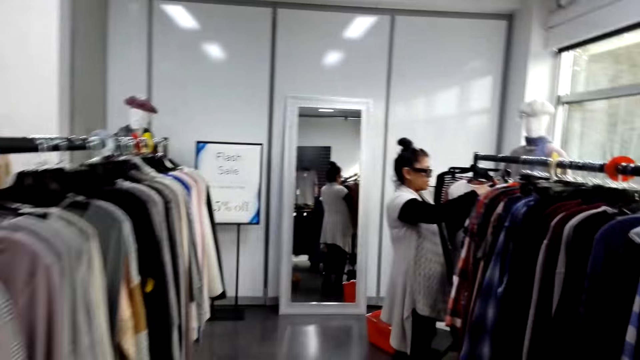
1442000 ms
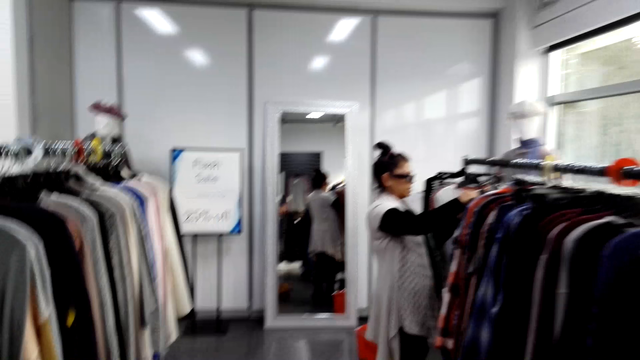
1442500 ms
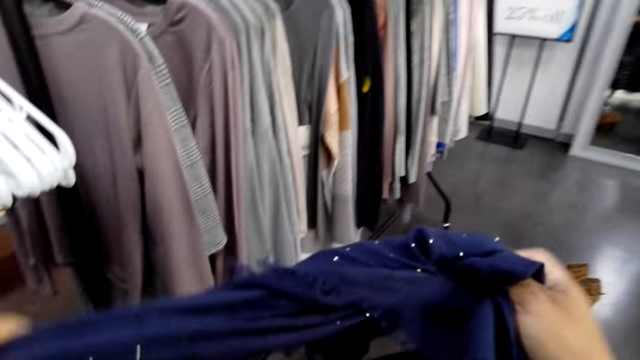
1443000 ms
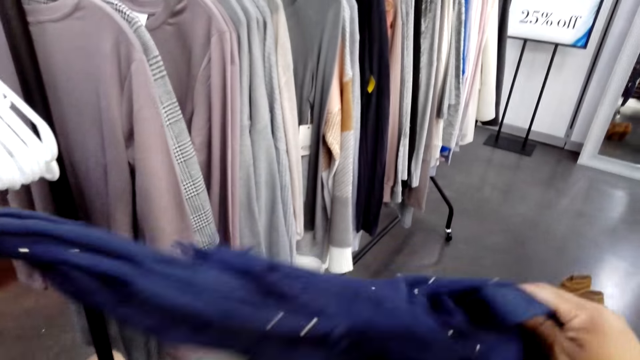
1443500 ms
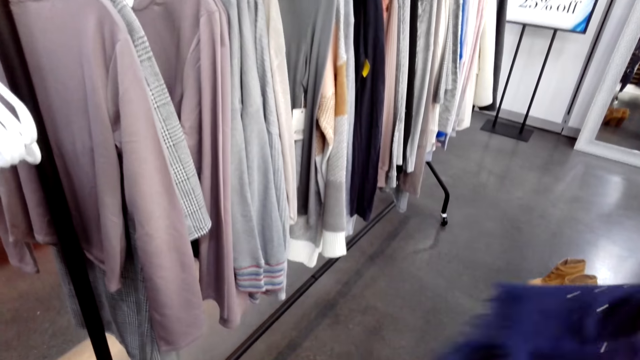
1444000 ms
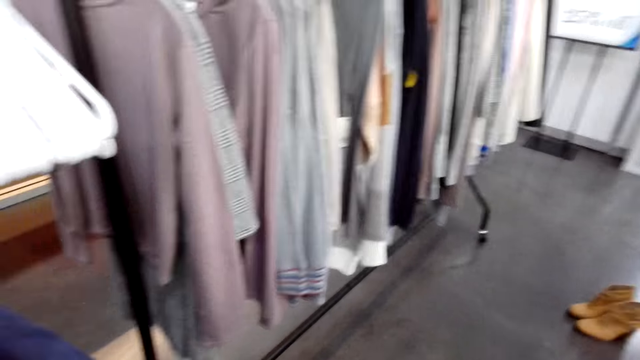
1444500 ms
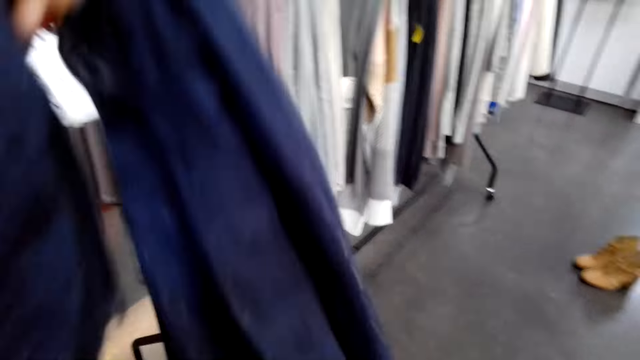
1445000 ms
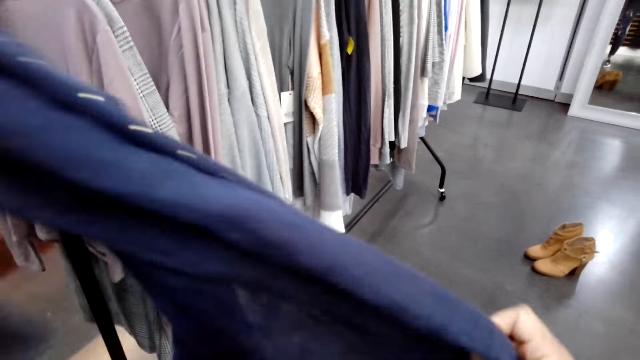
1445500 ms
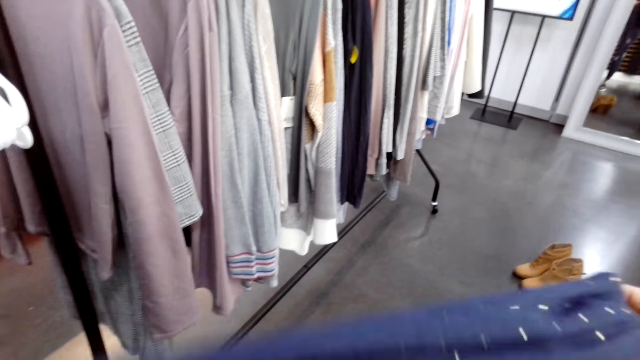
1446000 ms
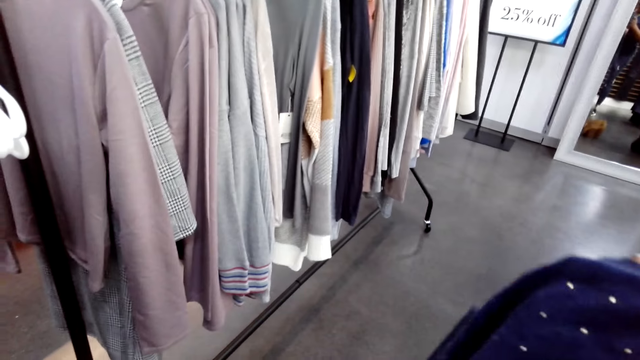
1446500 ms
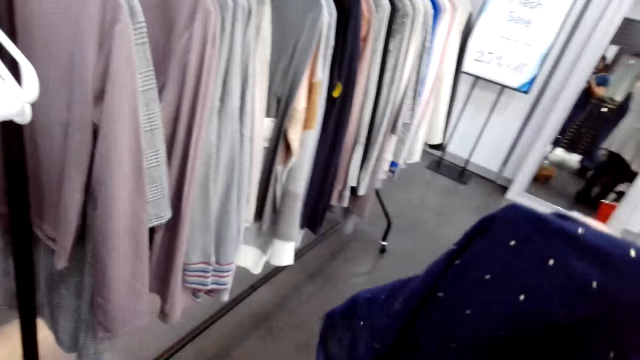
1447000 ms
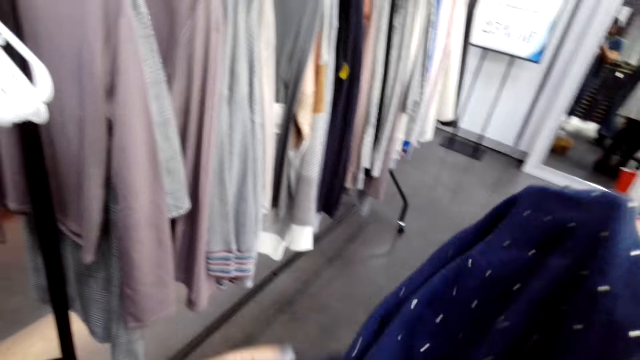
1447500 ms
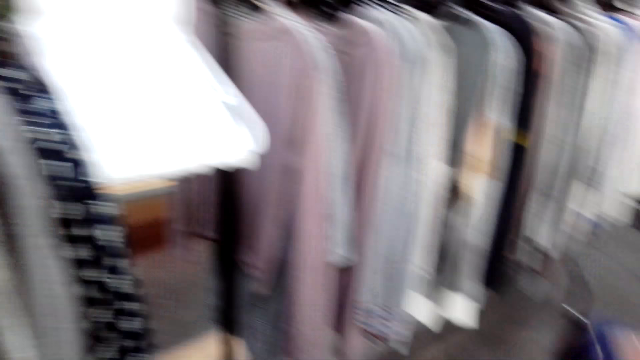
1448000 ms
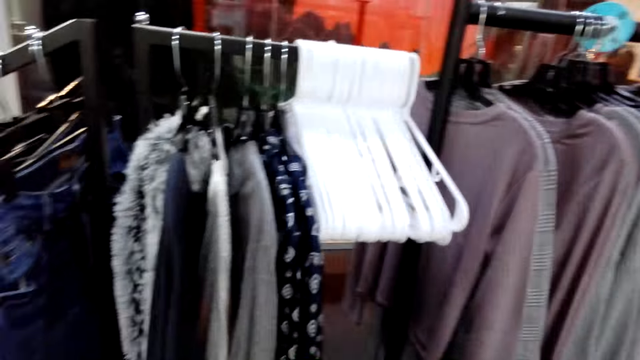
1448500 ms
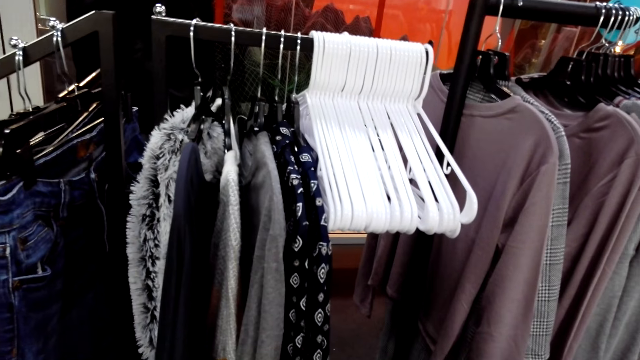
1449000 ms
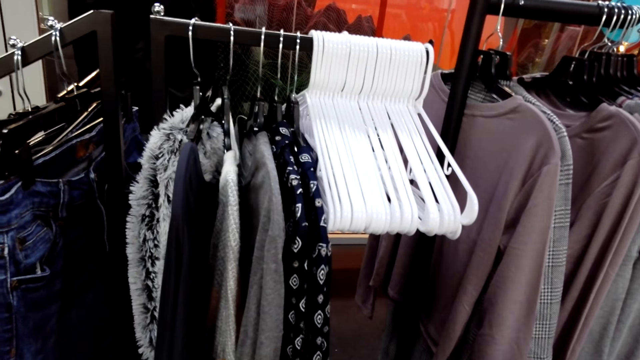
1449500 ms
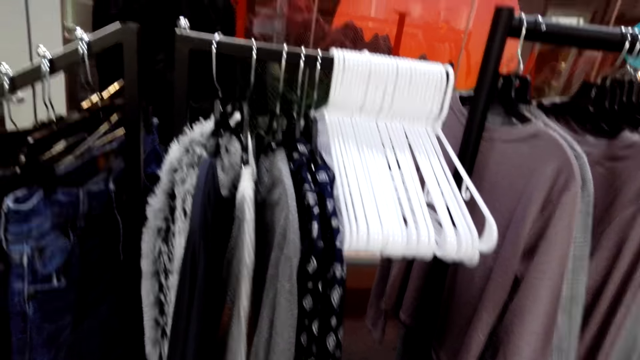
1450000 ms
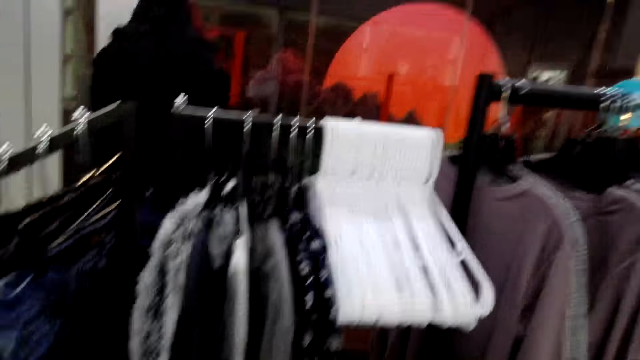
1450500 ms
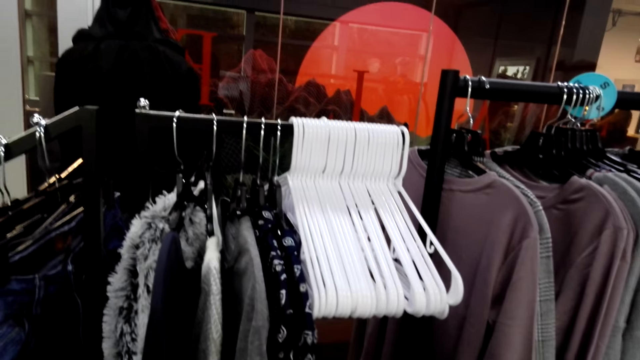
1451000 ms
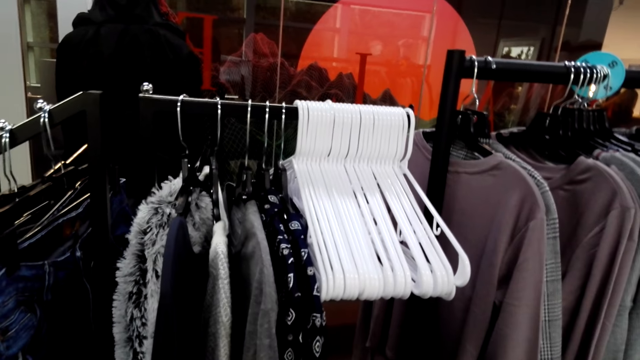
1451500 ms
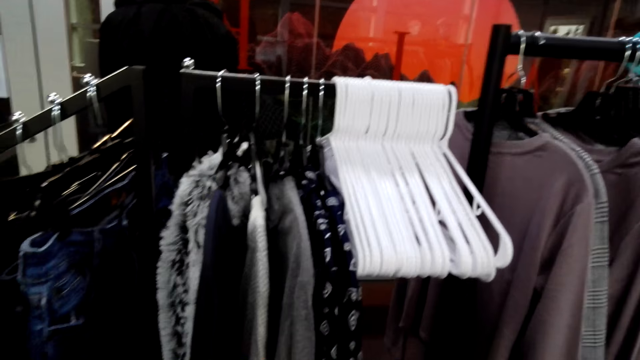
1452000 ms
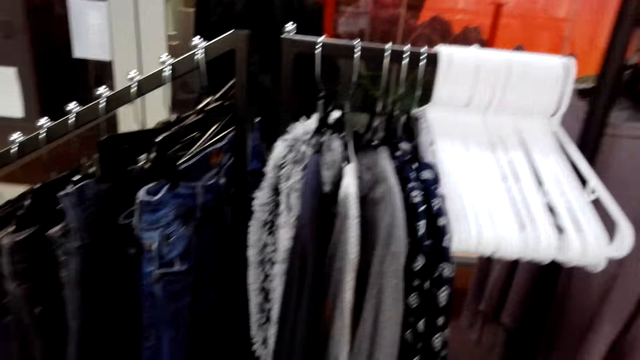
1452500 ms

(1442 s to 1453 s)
The camera wearer walks around. They hold a cloth. They turn to the side.

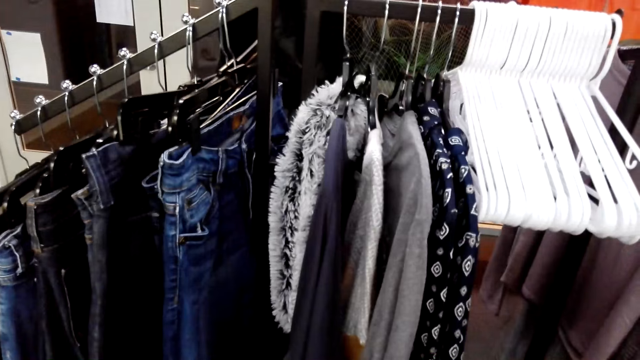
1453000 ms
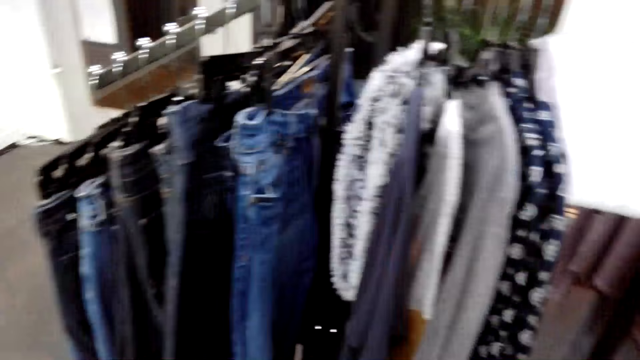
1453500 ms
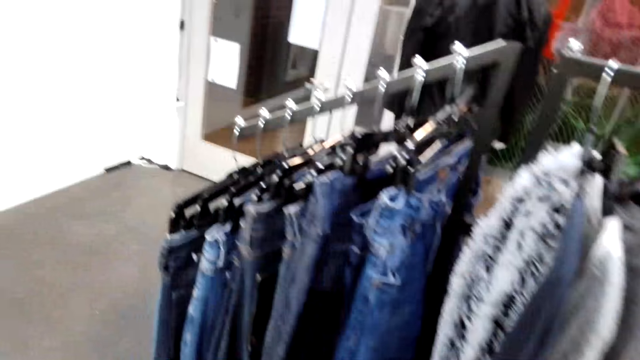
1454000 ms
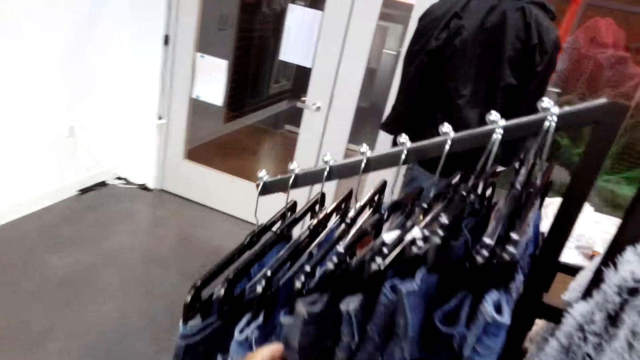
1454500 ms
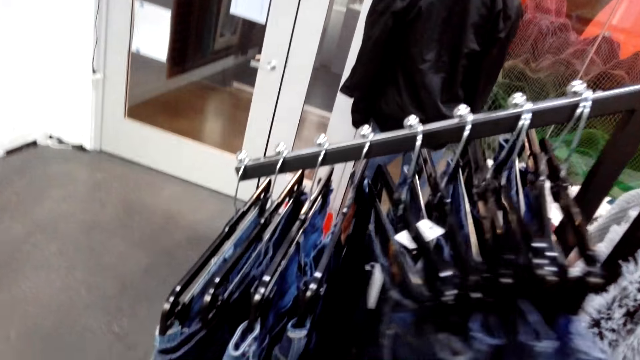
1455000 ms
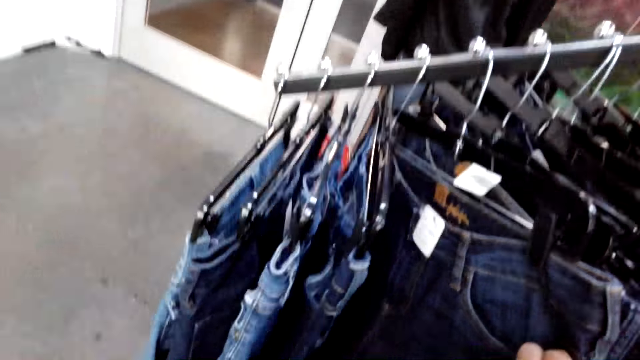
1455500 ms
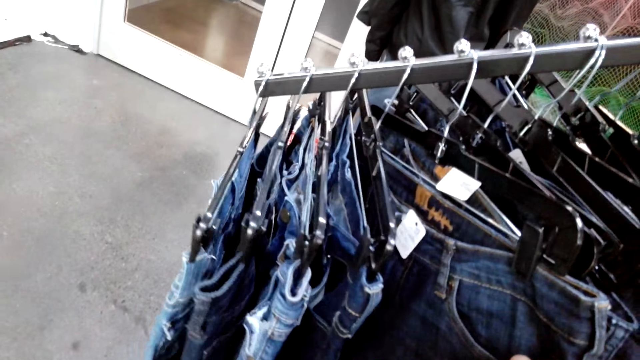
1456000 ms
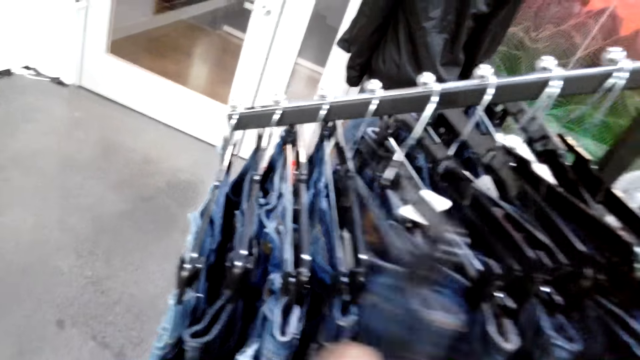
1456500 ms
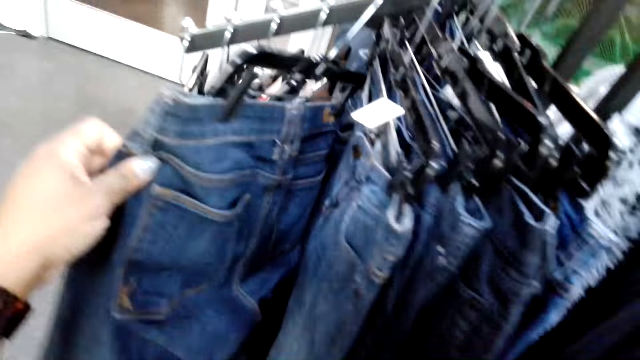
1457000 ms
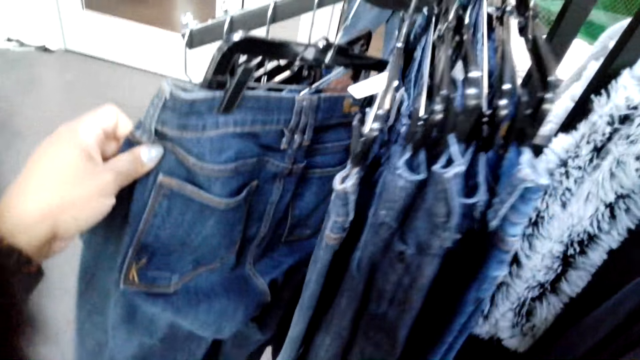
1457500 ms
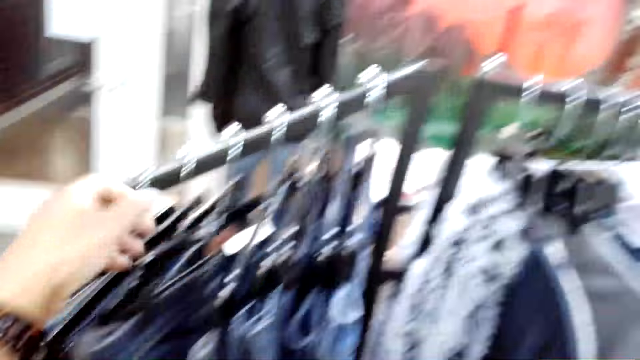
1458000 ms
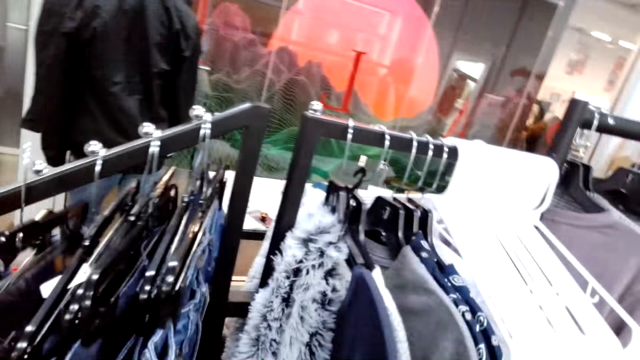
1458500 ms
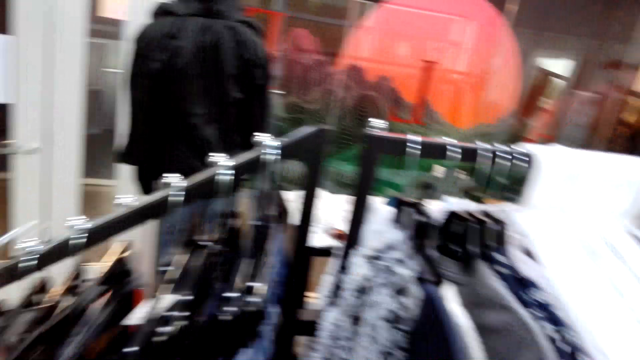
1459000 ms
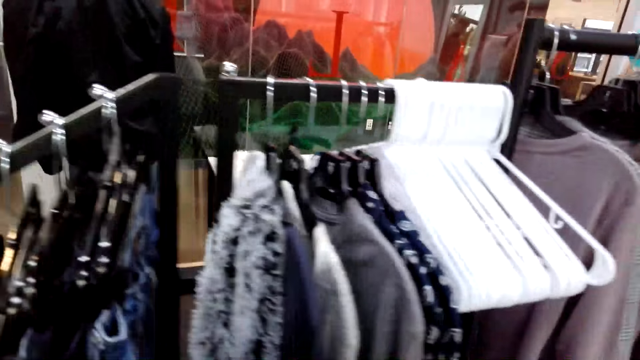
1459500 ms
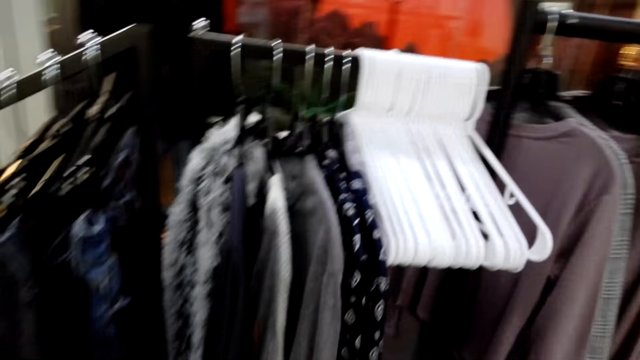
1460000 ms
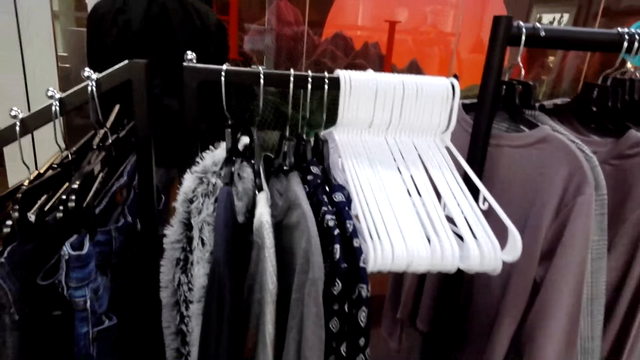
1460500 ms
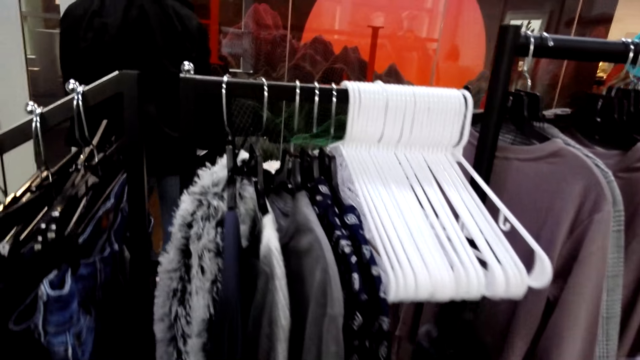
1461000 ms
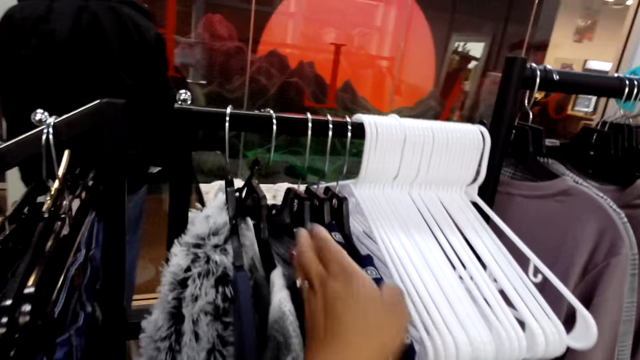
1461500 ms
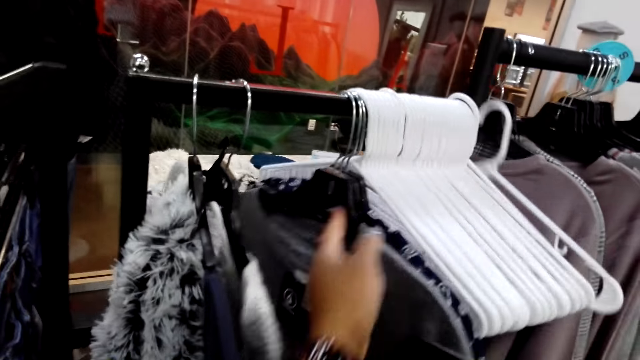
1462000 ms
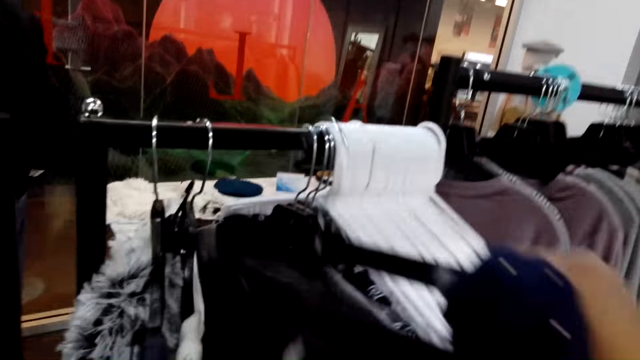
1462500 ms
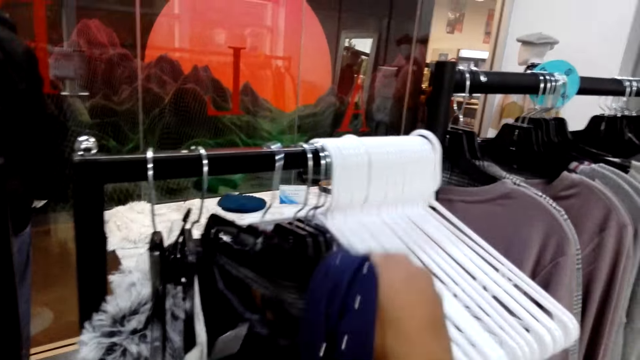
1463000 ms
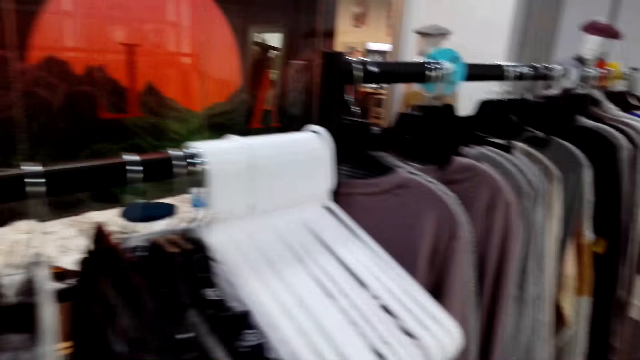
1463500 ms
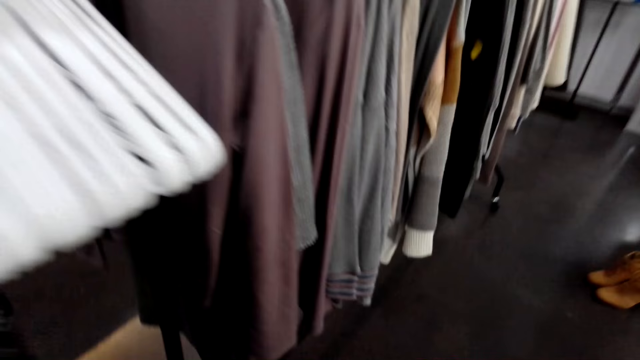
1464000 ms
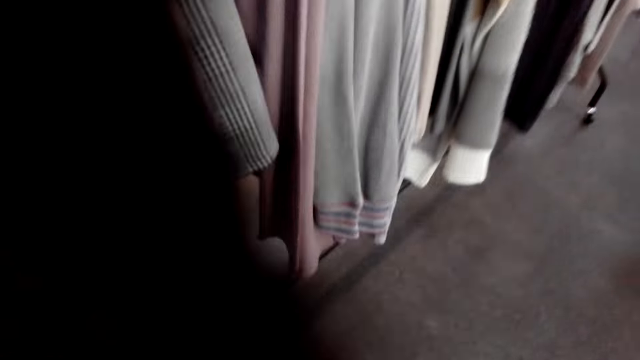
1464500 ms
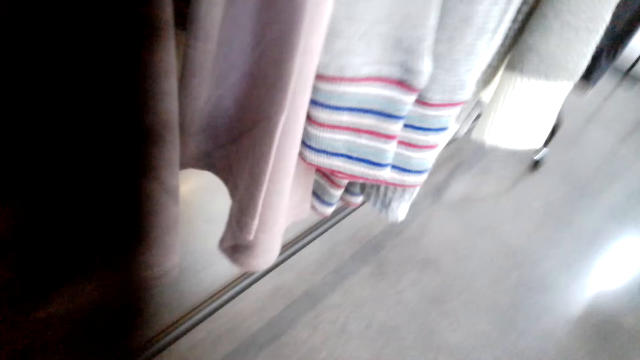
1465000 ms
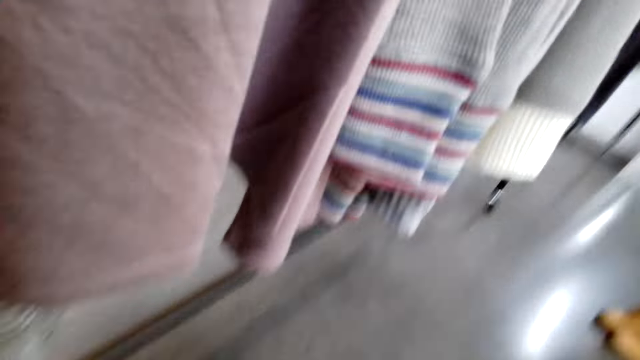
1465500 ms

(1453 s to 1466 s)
The camera wearer walks around. They hold clothes on a hanger. They walk around. They hold the clothes on the hanger. They put a hanger on a rod. They put a cloth on the hanger. They turn to the side.
